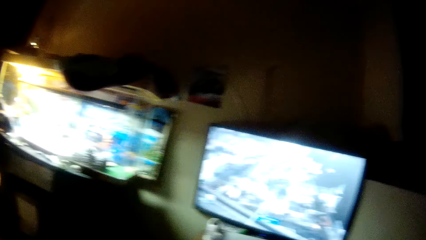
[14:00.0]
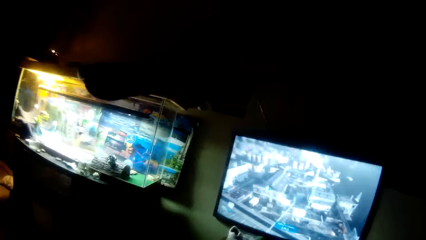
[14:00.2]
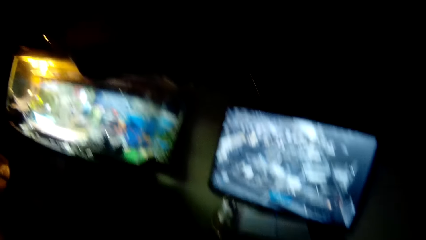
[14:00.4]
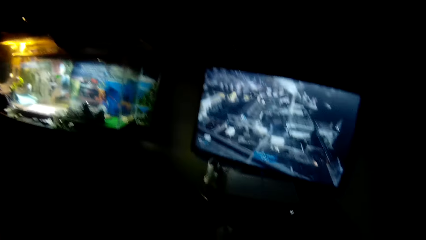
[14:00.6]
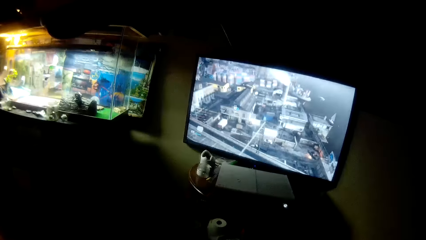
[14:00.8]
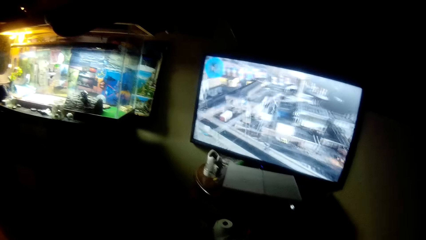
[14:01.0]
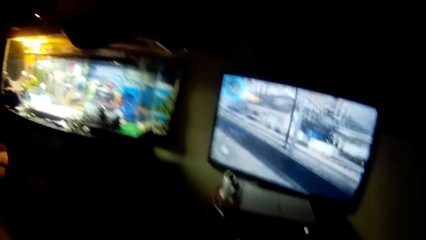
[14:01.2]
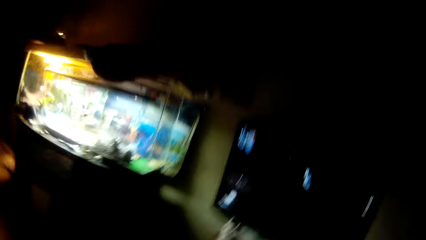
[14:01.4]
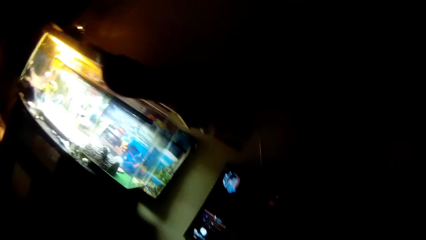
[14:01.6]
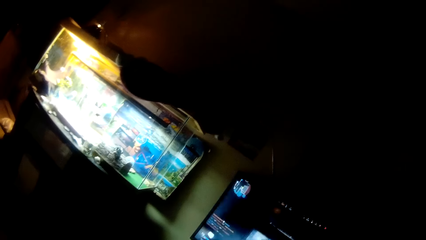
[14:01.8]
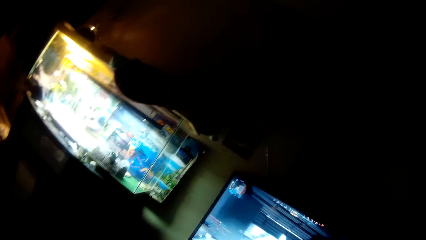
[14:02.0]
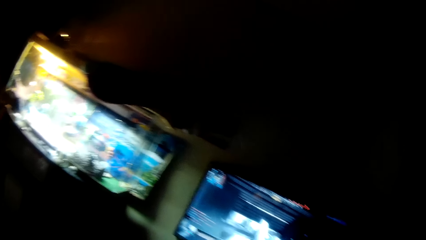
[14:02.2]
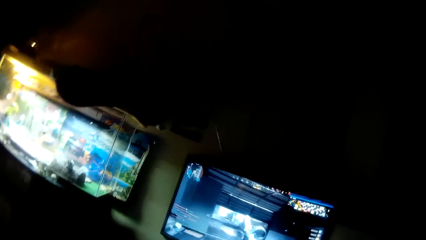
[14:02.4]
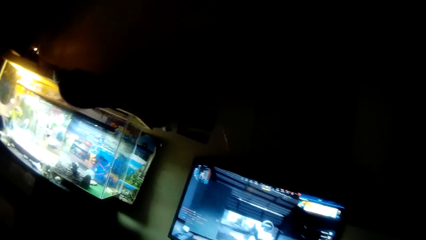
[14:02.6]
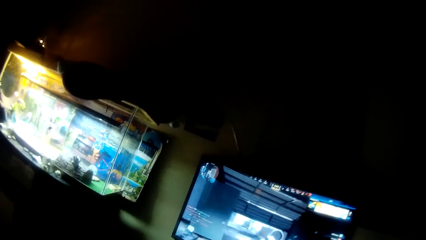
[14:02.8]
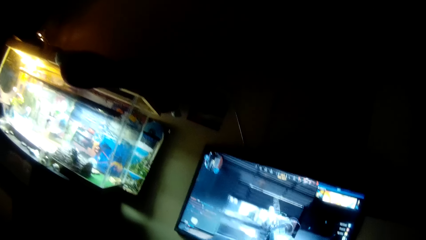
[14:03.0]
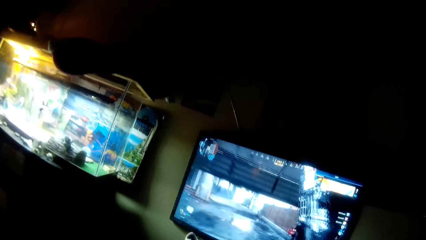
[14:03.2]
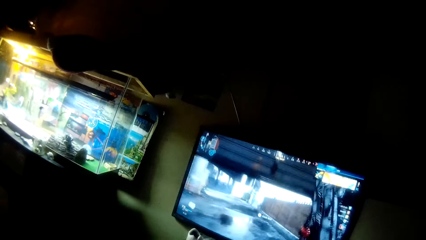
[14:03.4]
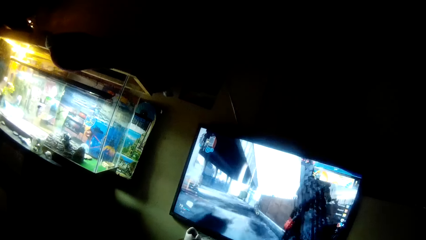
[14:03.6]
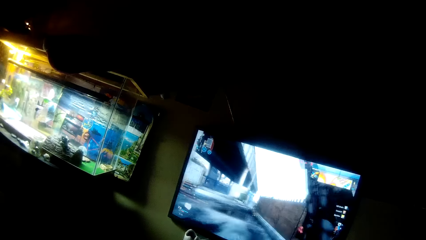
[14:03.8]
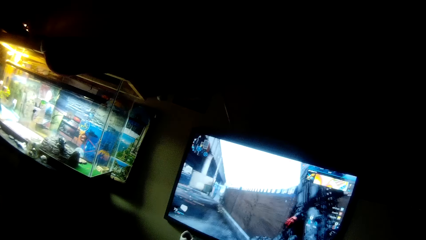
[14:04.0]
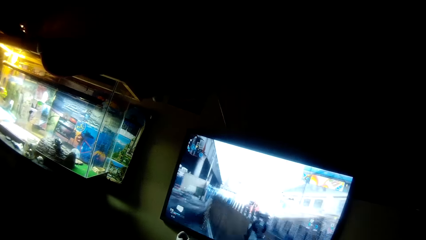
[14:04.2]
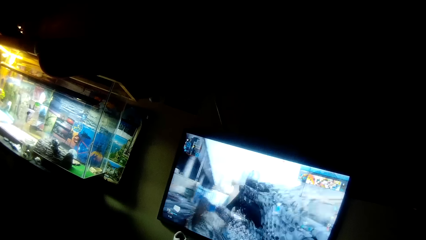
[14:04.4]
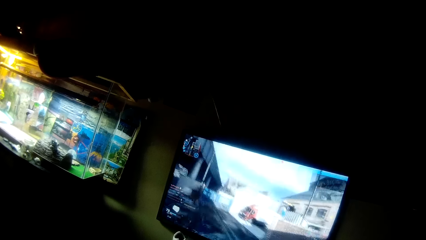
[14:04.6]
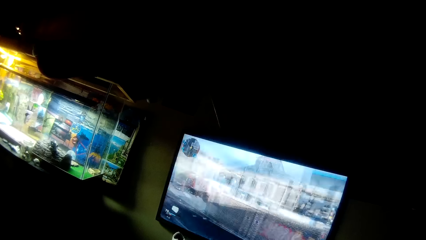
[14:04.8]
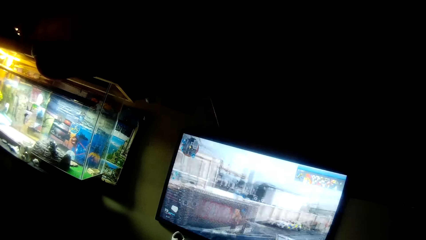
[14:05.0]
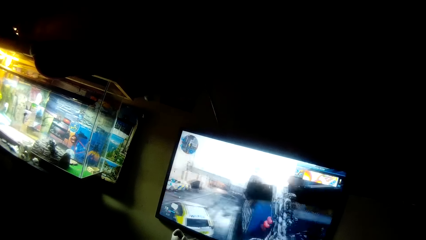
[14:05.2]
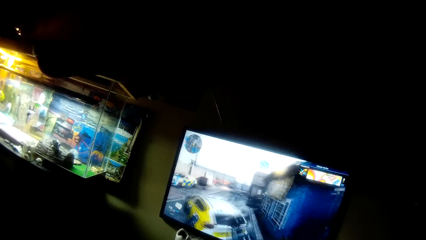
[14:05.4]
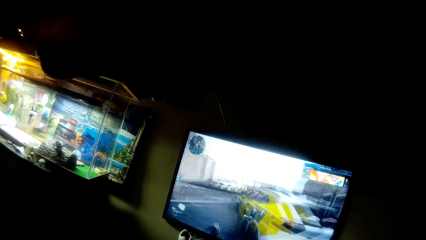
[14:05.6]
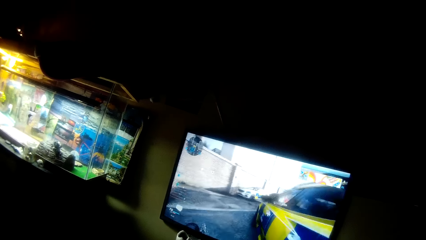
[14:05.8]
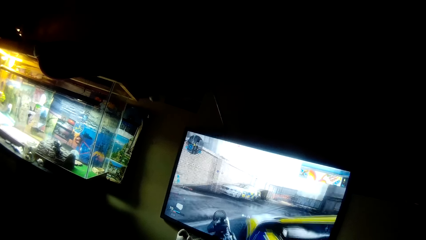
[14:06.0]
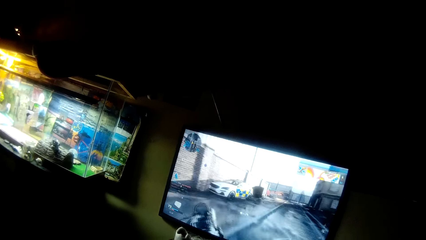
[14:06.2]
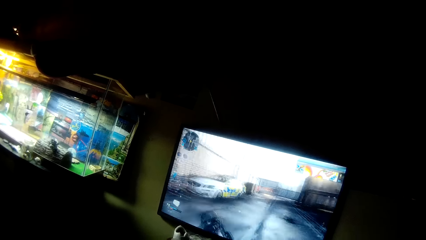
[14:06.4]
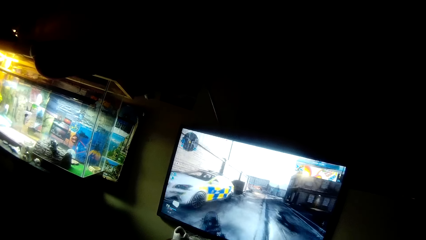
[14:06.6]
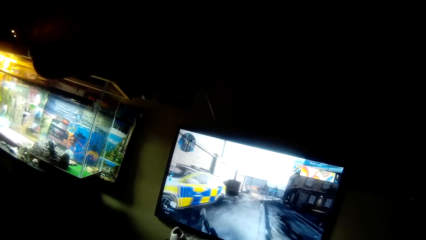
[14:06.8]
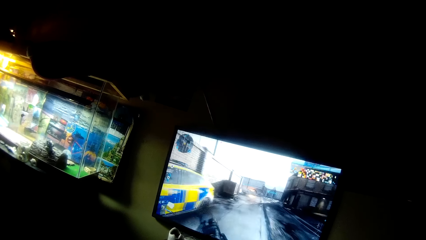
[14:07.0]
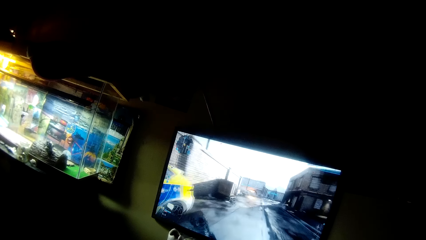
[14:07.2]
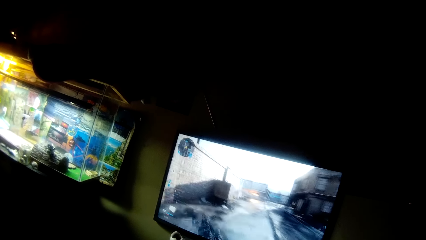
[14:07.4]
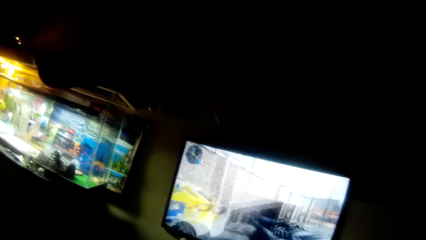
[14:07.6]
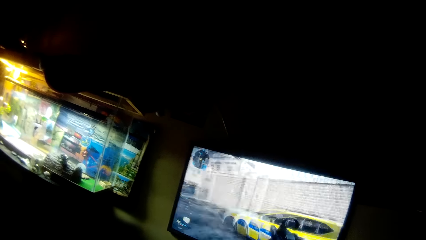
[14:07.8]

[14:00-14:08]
The camera wearer stares at the television. They move the head up. They stare at the television.

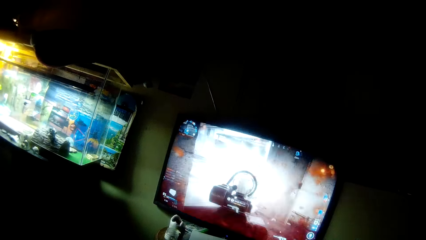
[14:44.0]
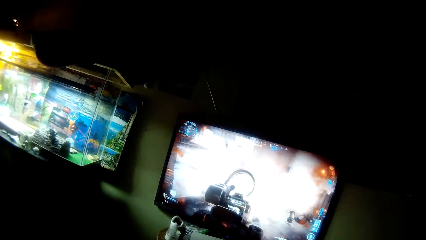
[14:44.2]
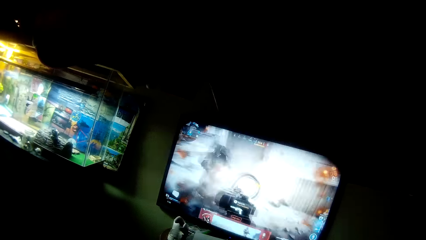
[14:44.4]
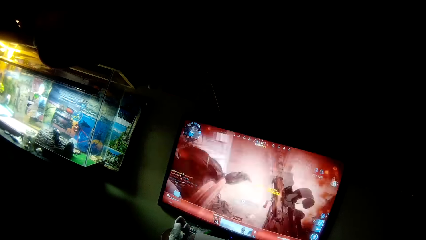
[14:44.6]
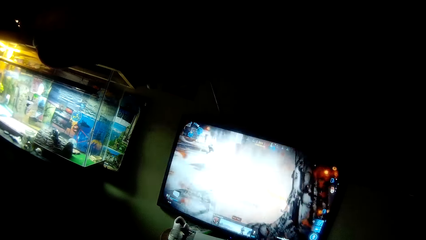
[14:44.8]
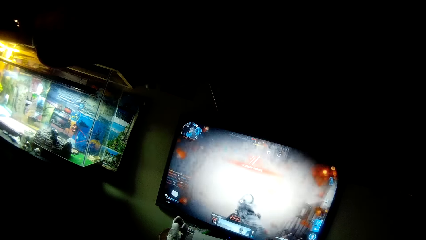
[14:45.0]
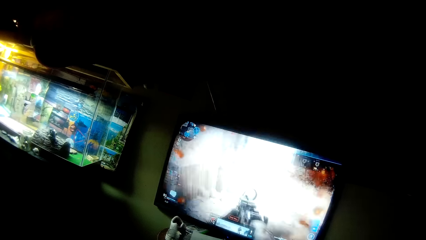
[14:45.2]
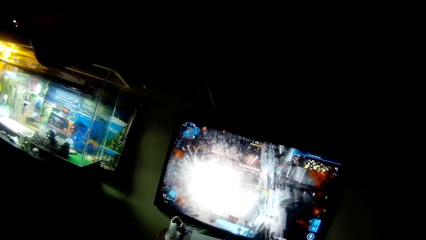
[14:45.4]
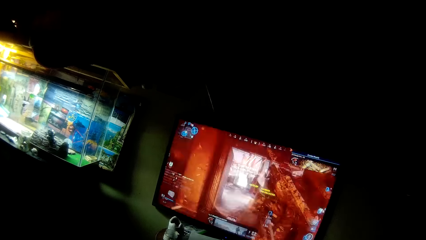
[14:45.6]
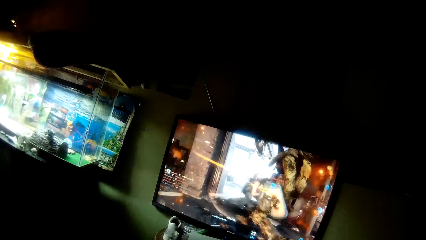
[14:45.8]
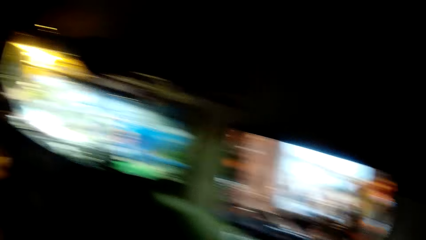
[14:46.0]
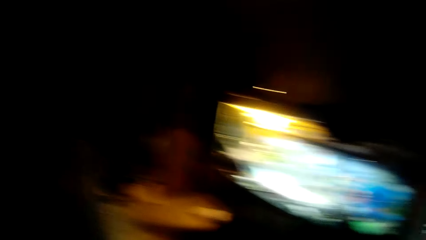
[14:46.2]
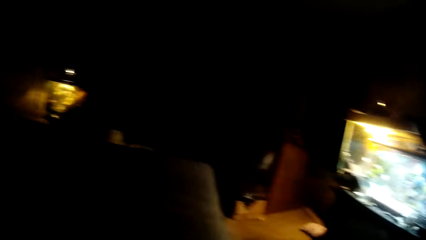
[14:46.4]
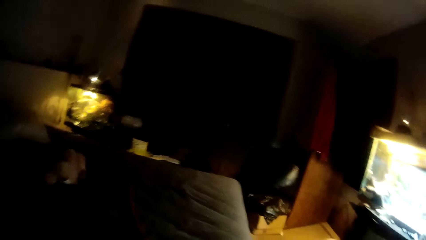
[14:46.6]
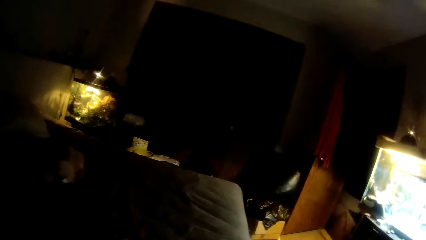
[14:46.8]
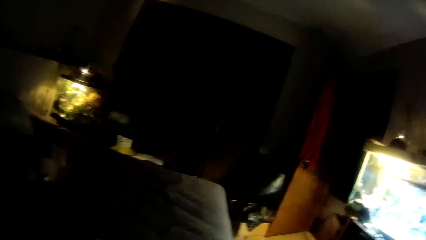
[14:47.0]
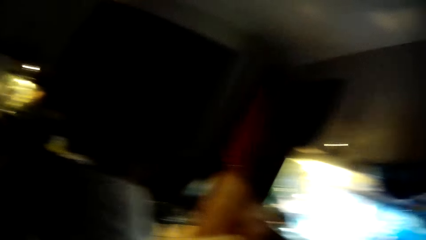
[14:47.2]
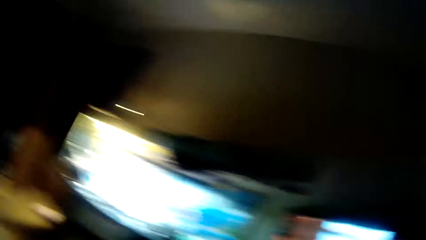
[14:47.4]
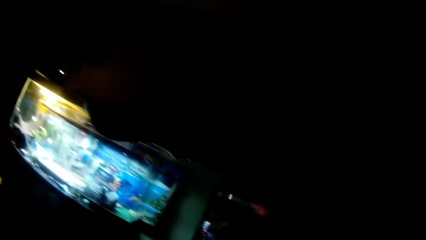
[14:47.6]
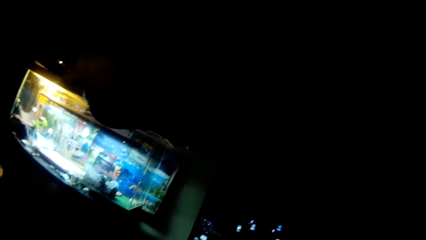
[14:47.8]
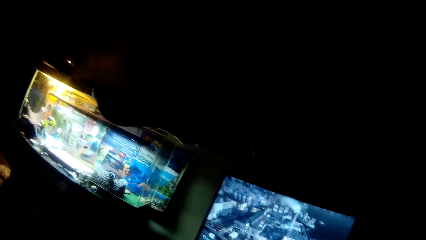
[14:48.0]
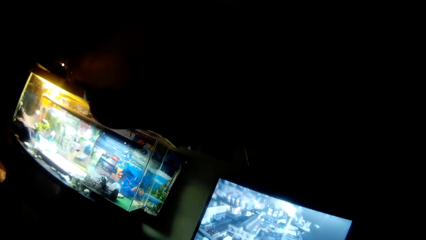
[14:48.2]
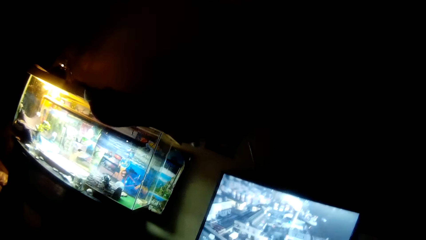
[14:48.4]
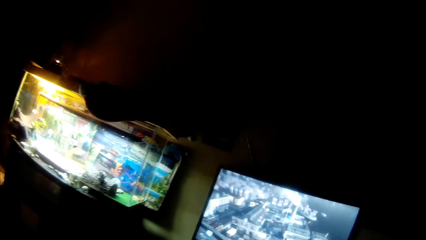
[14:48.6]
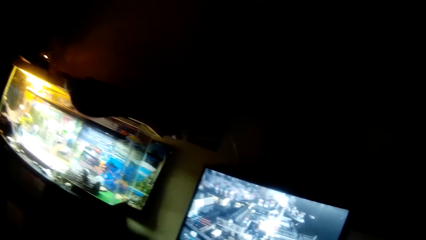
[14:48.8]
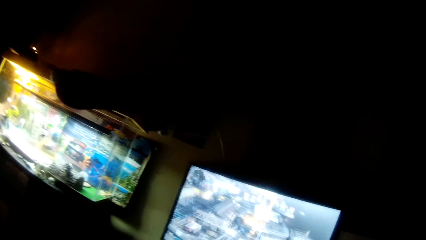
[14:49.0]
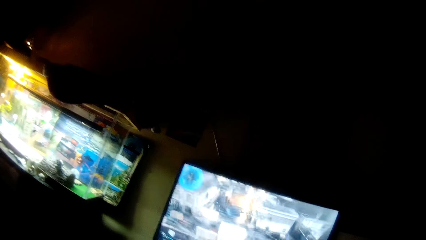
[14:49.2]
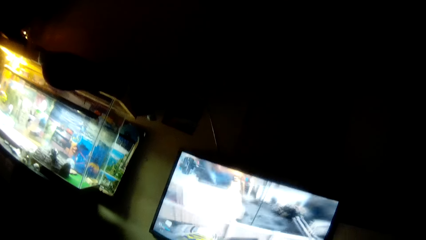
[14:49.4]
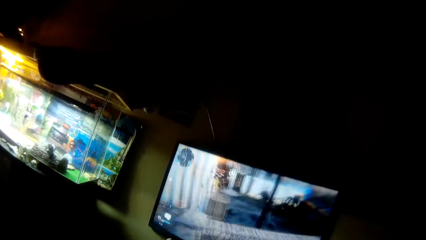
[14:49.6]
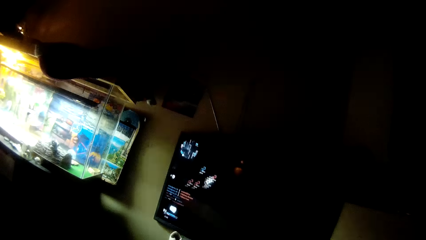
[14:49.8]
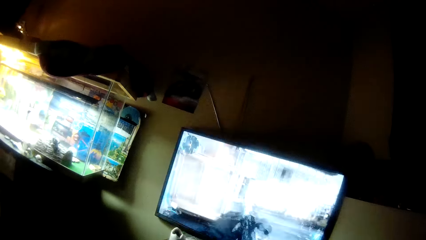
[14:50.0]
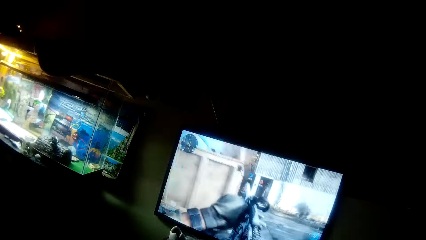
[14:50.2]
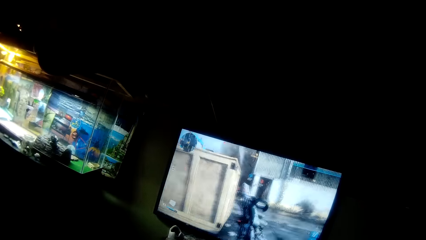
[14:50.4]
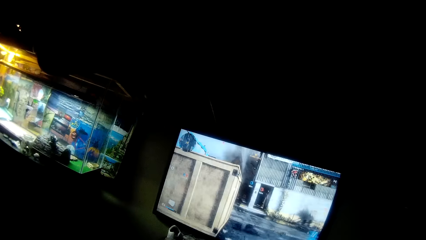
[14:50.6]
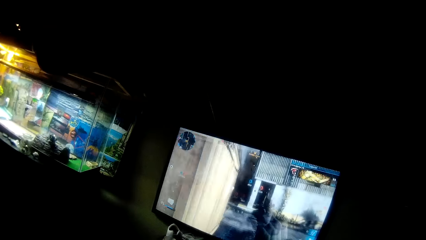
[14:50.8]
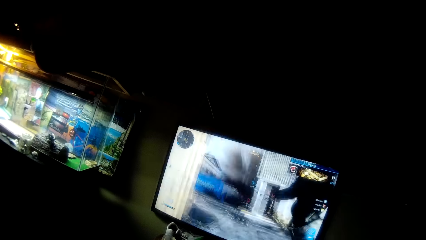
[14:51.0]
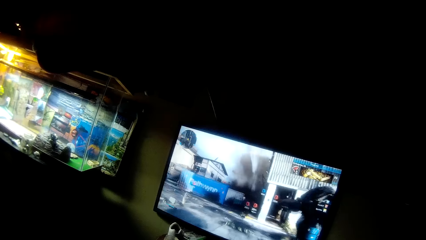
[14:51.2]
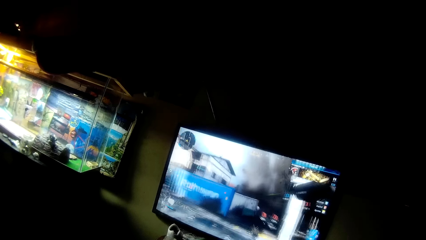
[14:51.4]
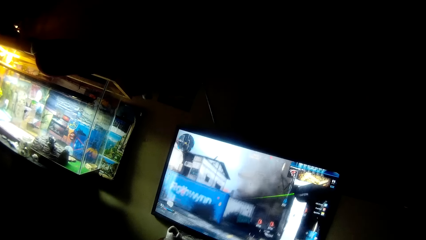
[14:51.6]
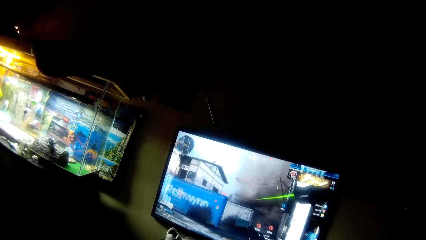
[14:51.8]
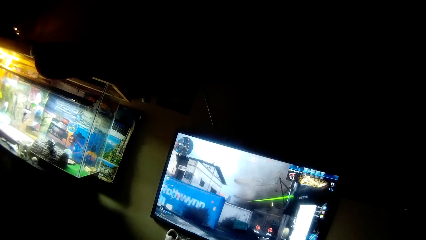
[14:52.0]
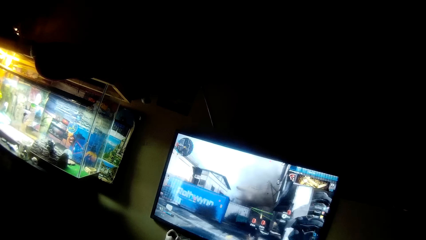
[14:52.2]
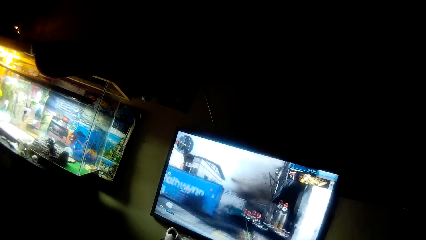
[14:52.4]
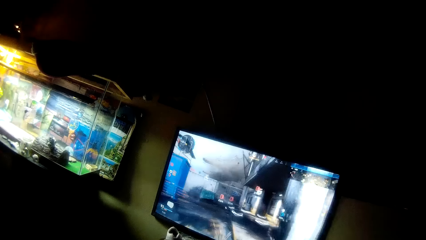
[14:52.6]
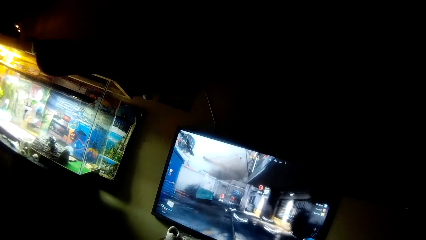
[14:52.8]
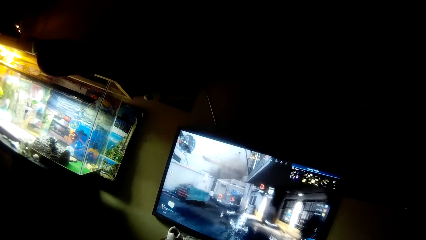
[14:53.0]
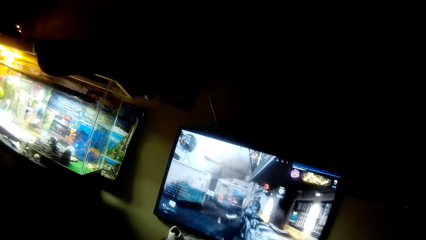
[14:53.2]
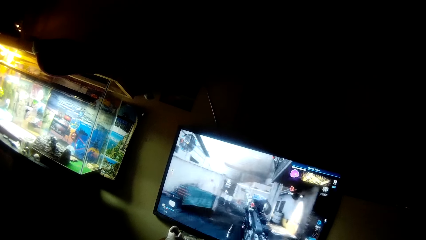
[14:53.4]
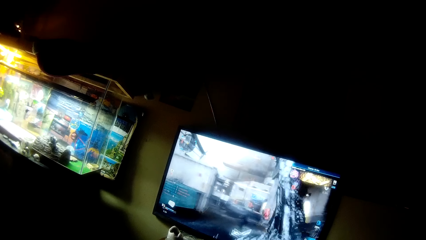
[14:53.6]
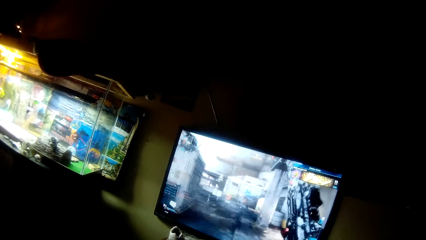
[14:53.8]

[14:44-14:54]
The camera wearer turns the head left. They turn the head right. They stare at the television.
